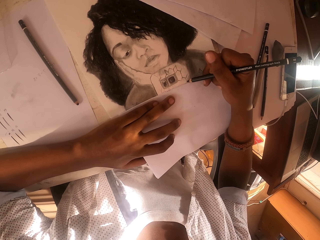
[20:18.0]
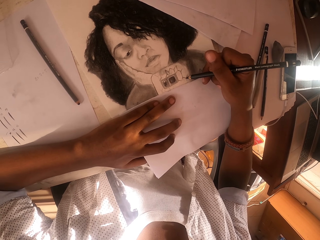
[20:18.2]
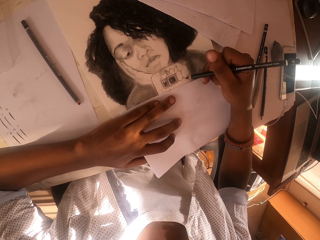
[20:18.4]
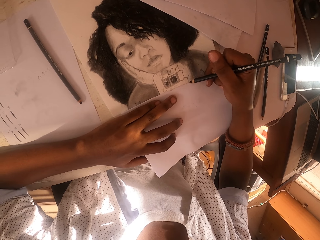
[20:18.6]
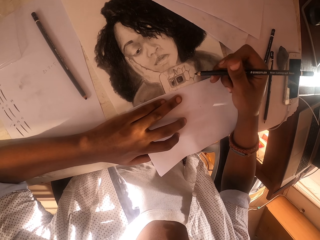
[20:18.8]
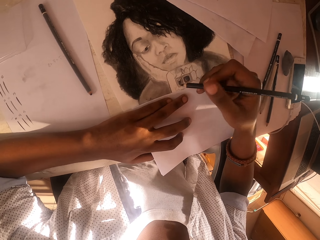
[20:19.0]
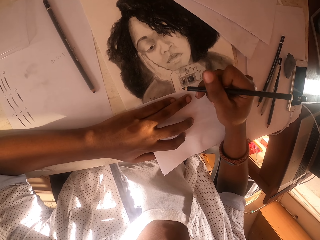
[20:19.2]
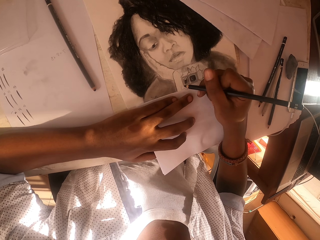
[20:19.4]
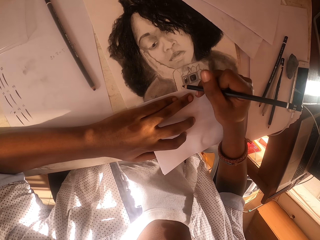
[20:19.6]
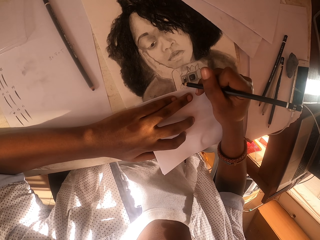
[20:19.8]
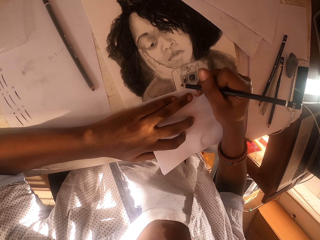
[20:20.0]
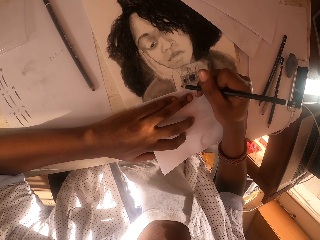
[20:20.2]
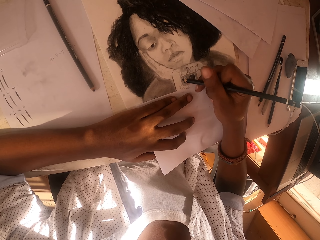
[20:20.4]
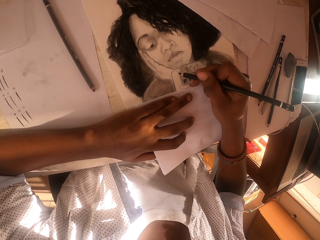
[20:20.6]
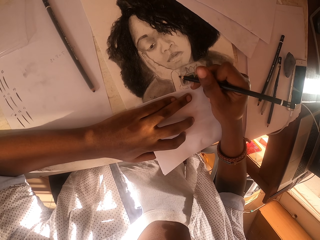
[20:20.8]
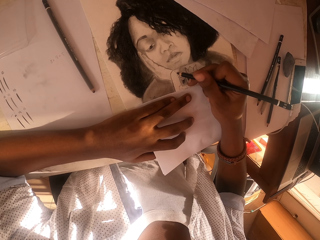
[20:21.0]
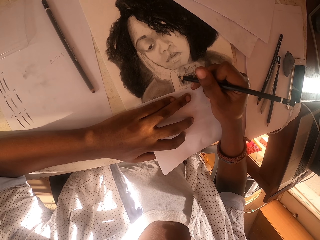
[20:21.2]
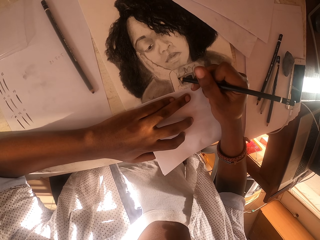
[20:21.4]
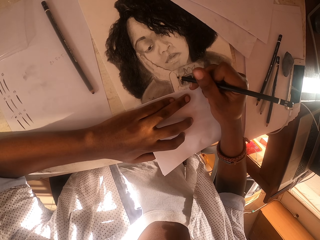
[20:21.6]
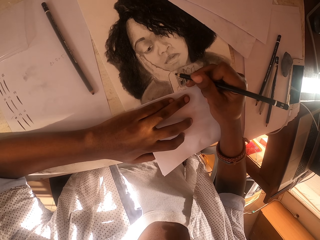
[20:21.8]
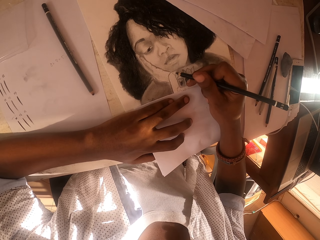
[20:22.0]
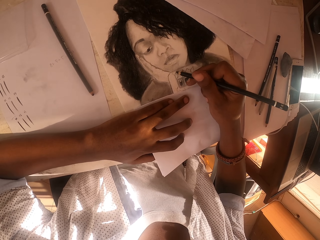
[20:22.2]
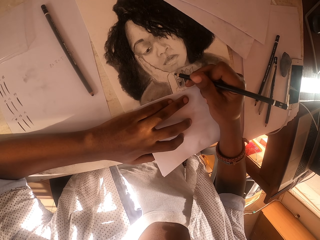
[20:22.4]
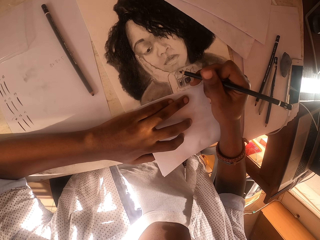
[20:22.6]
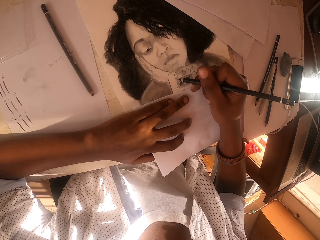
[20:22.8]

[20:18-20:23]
The camera wearer colors the picture.

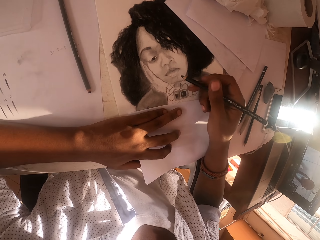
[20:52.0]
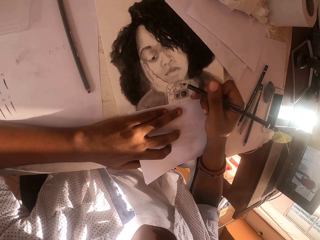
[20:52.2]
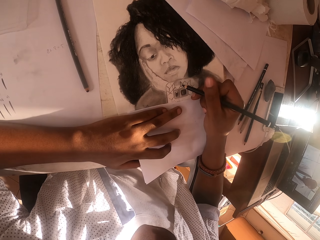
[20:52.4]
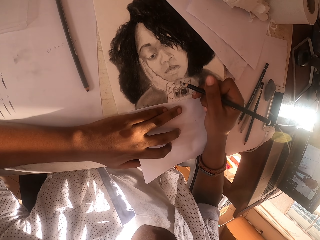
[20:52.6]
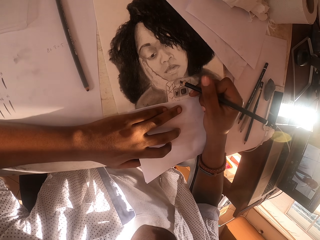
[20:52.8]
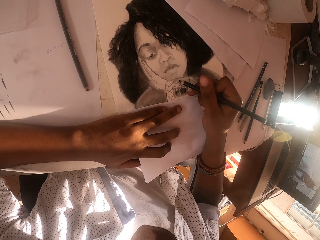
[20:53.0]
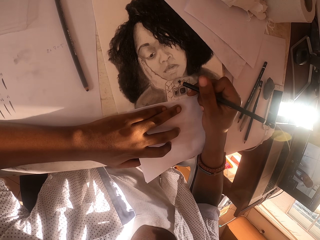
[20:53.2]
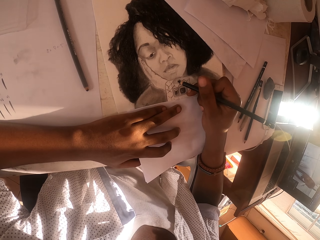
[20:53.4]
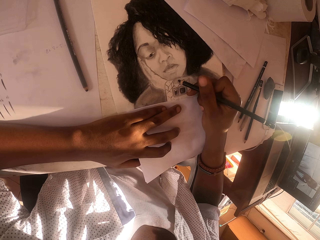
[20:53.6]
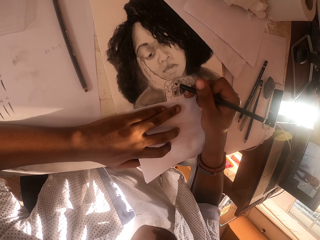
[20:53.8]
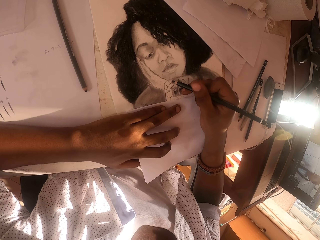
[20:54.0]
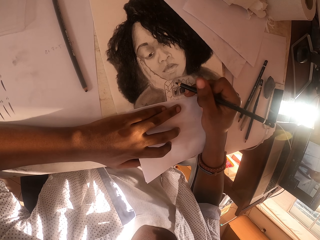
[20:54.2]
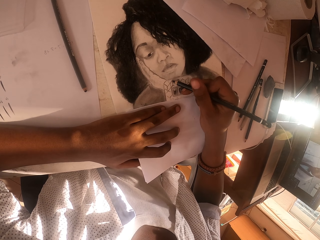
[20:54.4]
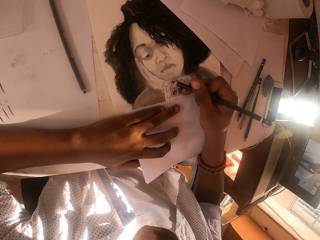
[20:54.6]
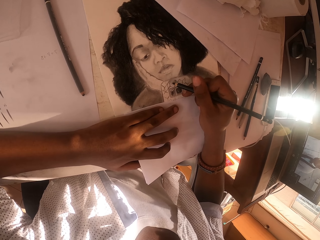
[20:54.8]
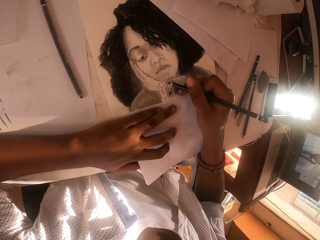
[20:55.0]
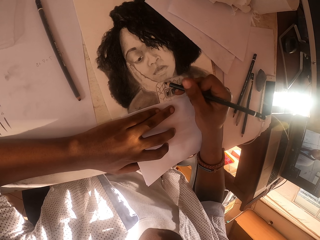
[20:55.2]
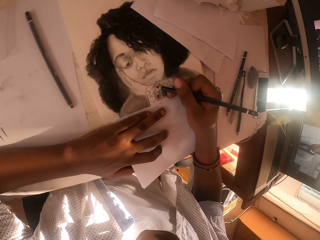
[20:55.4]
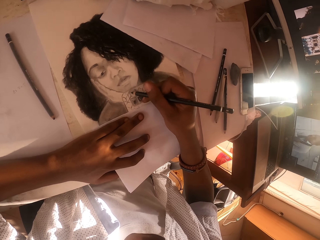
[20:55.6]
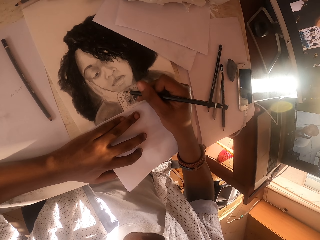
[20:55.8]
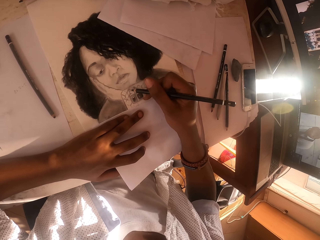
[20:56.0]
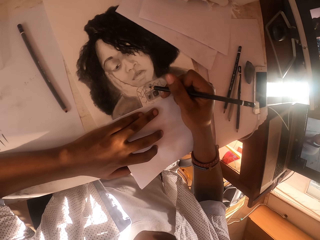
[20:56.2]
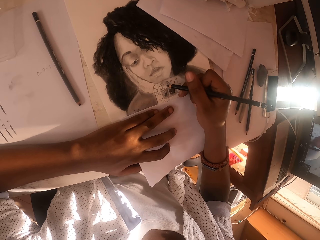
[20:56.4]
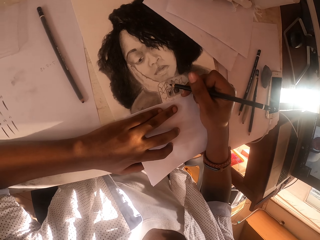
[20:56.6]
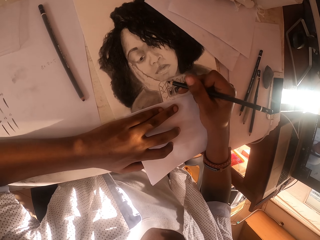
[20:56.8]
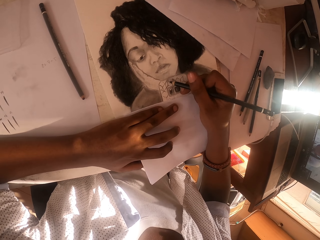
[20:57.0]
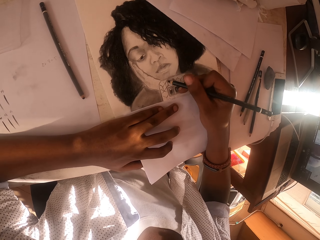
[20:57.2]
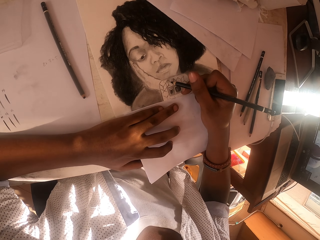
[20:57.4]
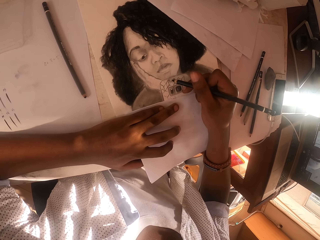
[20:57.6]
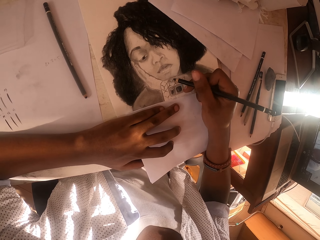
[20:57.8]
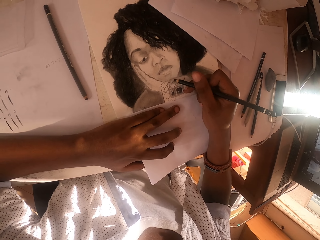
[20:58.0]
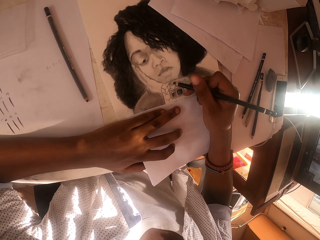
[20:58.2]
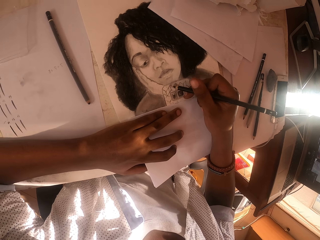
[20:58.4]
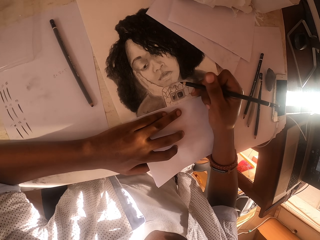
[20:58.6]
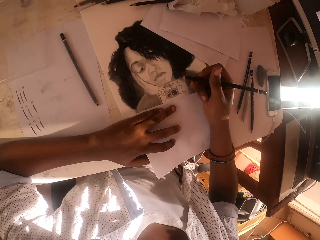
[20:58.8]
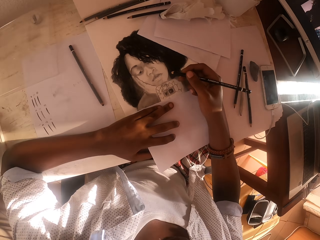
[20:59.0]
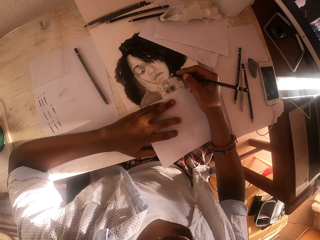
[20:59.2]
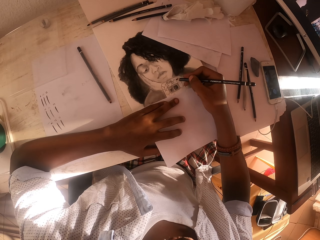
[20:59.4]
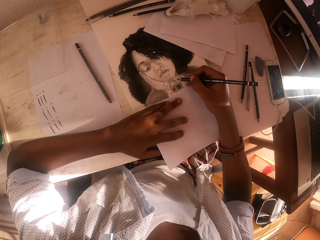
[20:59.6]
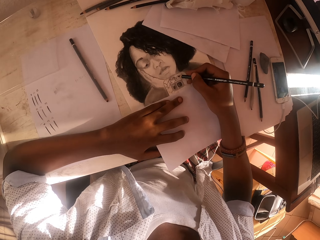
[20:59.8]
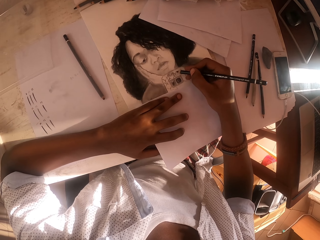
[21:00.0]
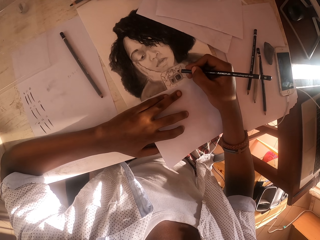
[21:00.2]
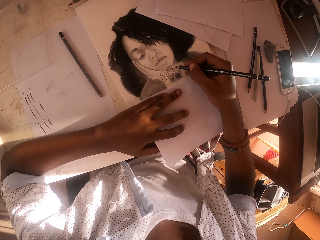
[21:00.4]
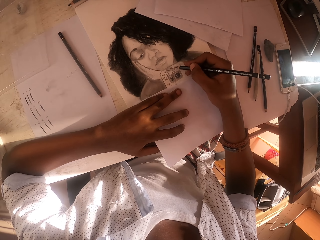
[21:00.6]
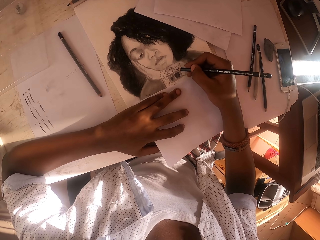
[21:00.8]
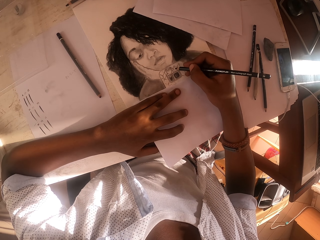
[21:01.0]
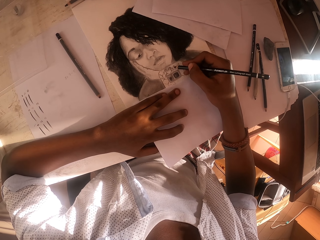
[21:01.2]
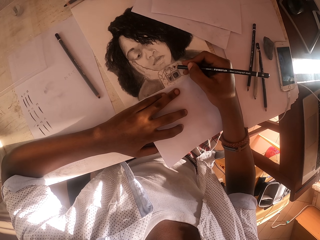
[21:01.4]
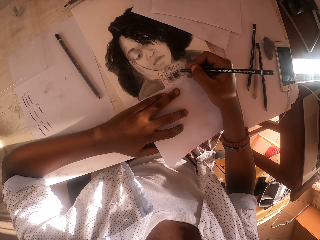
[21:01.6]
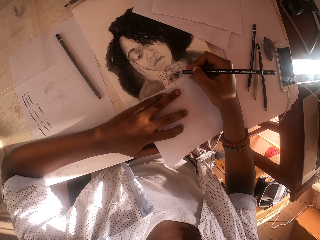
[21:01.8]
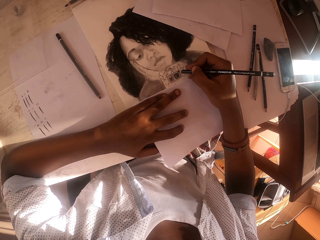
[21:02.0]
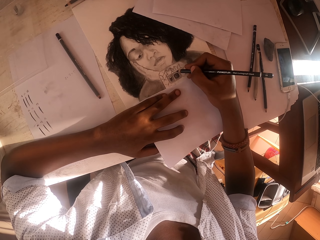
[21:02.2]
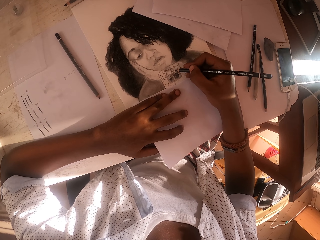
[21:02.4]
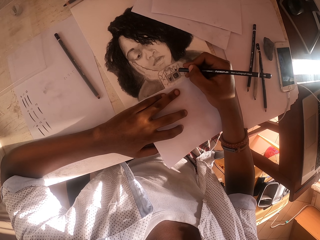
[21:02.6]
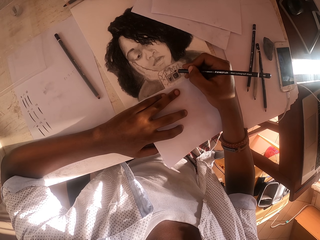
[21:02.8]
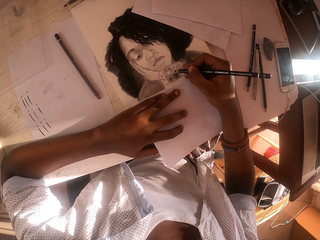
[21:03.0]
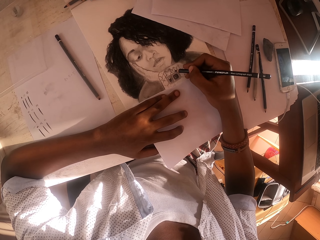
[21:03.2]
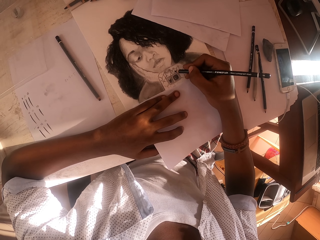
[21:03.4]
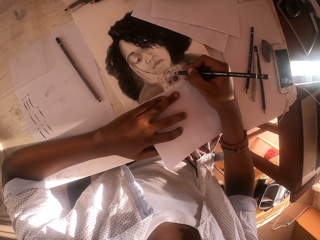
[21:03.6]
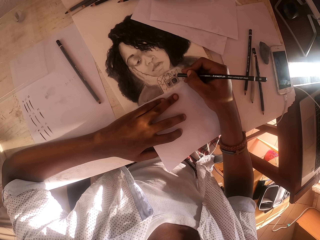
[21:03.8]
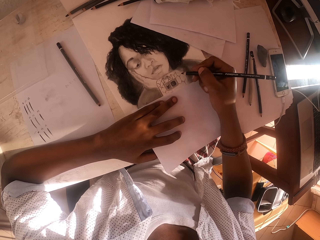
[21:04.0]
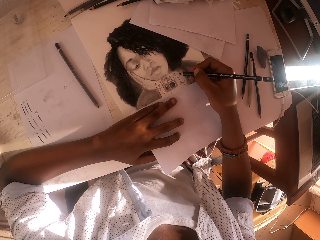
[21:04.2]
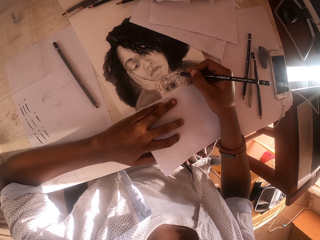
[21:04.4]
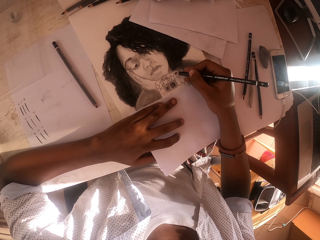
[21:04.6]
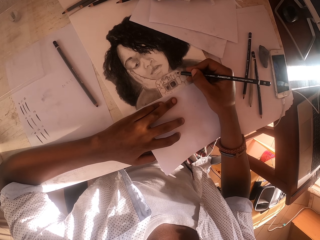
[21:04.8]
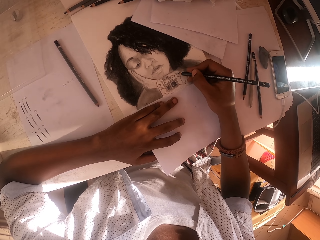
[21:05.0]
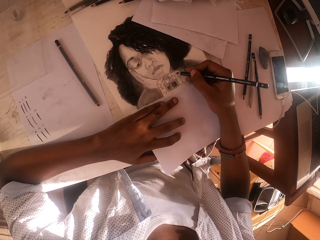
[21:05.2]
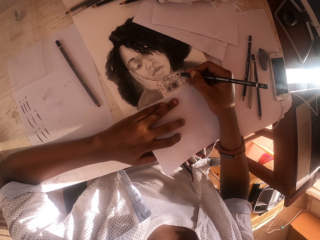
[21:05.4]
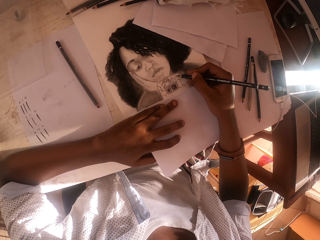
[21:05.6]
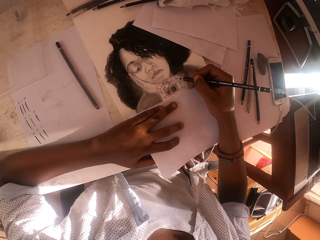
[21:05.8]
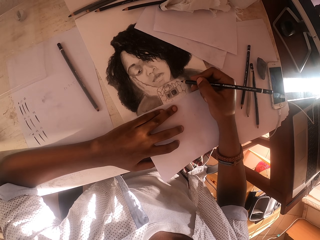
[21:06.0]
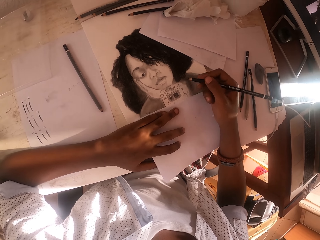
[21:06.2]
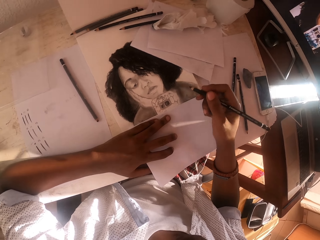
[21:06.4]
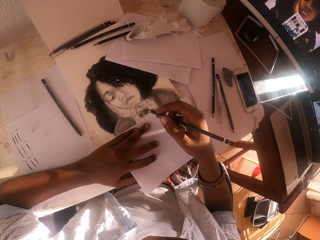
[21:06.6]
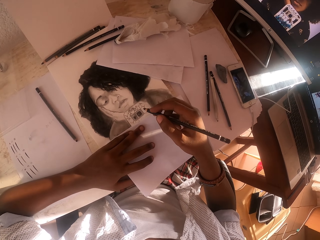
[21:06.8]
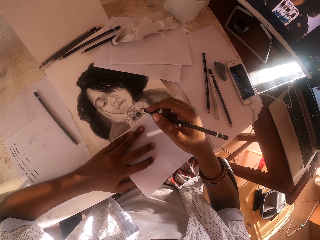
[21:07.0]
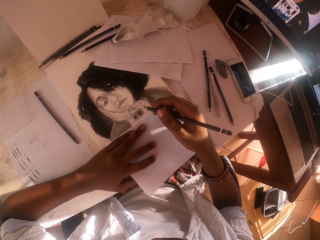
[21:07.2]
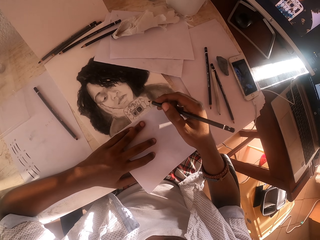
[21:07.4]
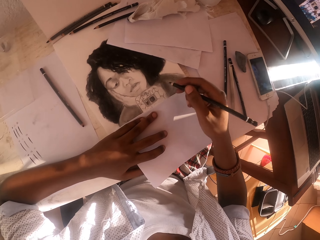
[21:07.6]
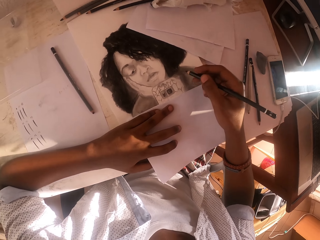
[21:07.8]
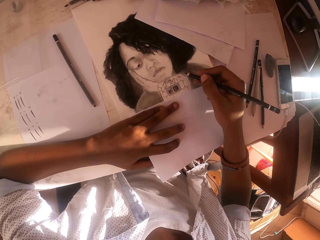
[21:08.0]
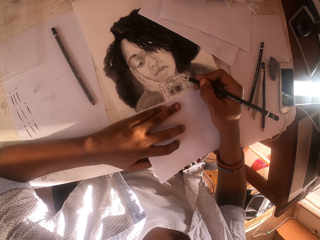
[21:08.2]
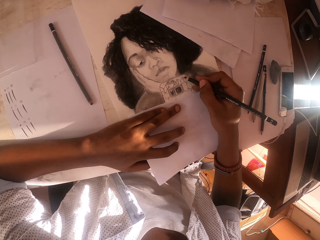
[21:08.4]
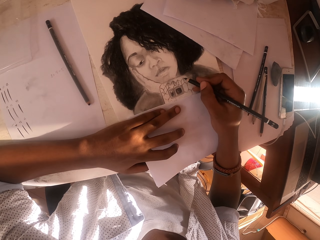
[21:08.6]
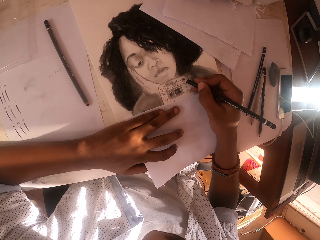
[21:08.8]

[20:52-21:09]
The camera wearer colors the picture. He lifts his hand slightly.
